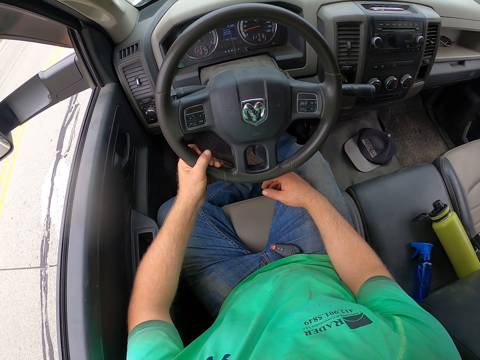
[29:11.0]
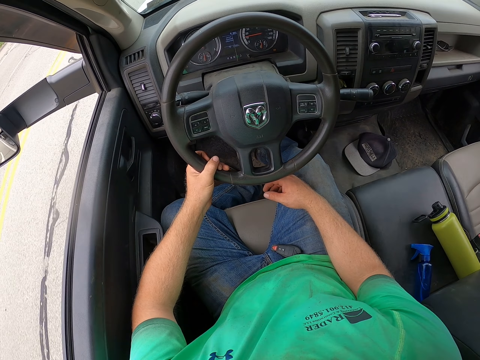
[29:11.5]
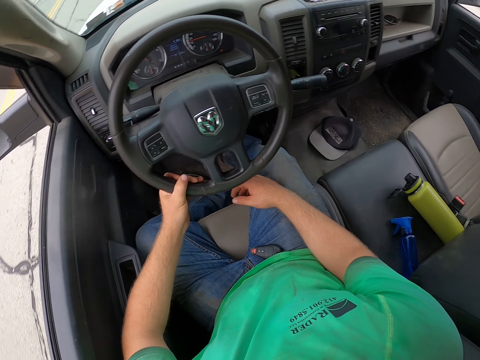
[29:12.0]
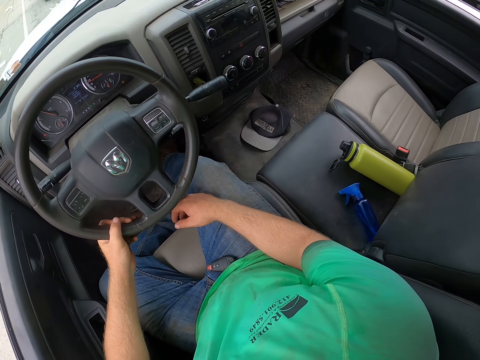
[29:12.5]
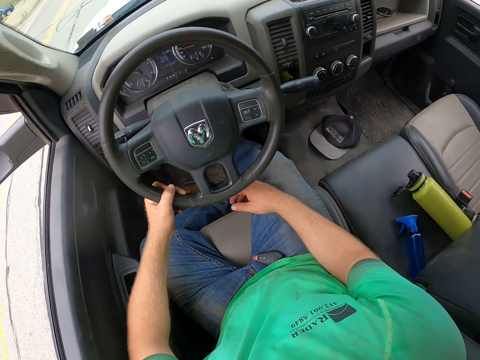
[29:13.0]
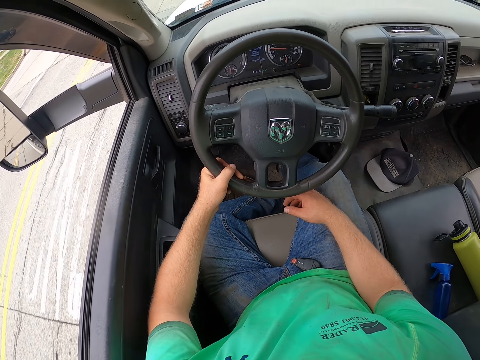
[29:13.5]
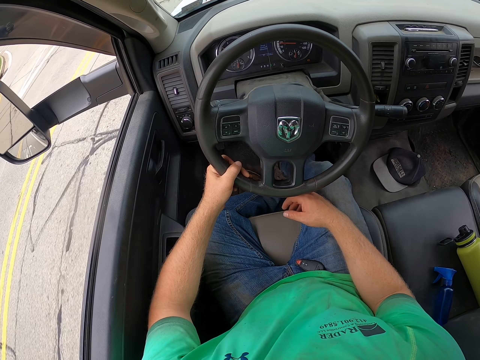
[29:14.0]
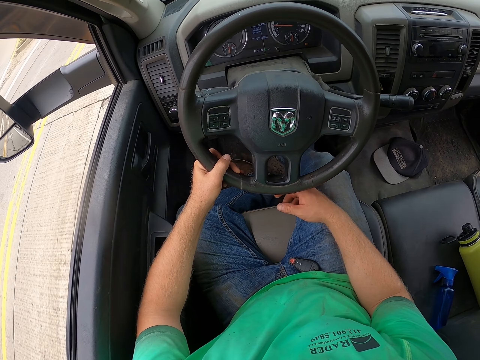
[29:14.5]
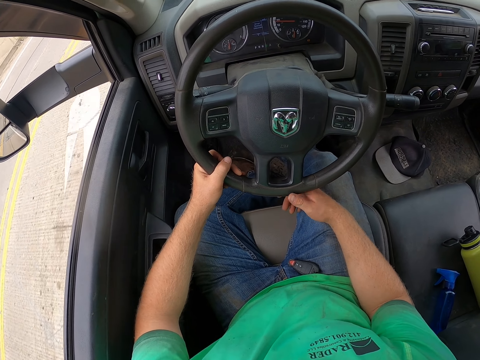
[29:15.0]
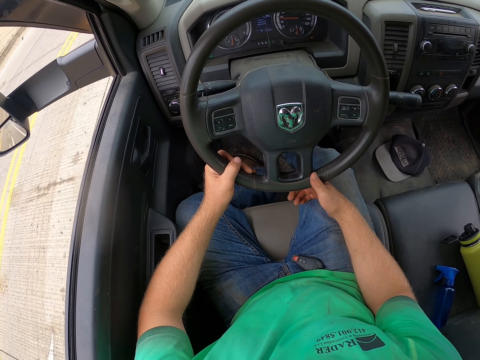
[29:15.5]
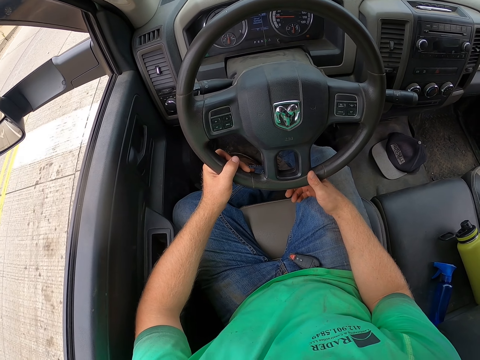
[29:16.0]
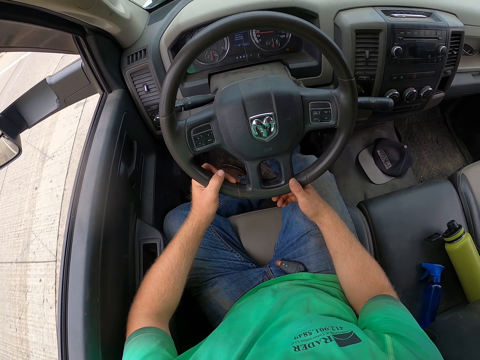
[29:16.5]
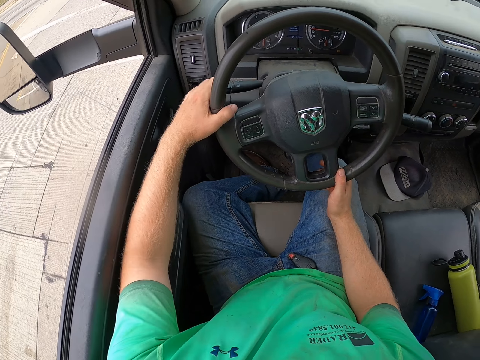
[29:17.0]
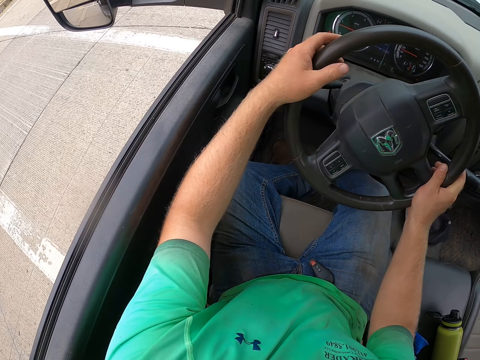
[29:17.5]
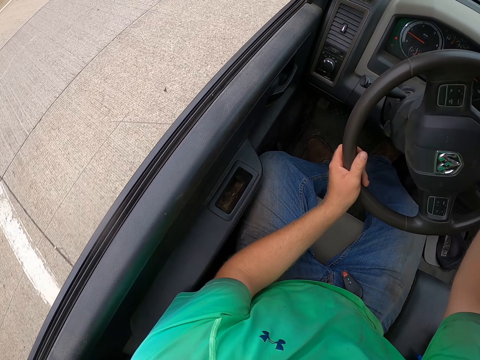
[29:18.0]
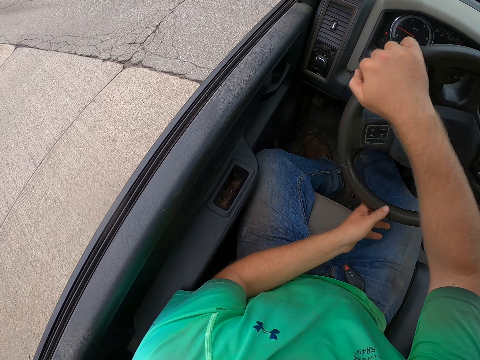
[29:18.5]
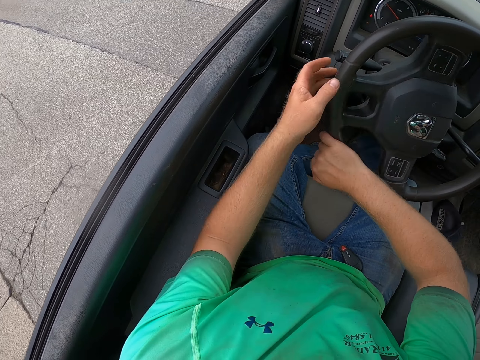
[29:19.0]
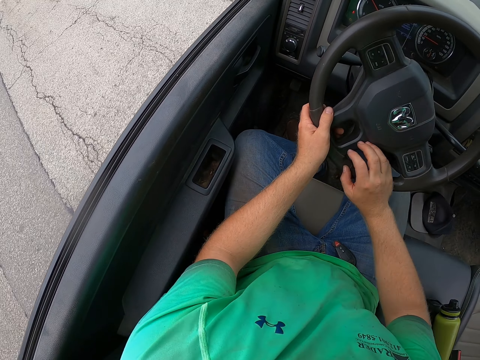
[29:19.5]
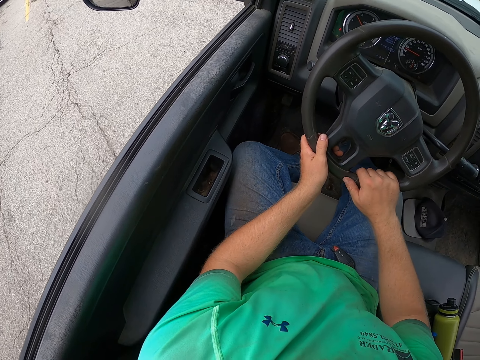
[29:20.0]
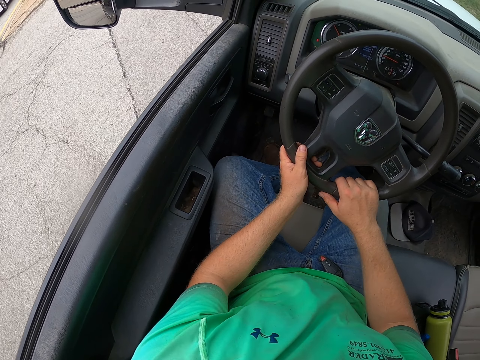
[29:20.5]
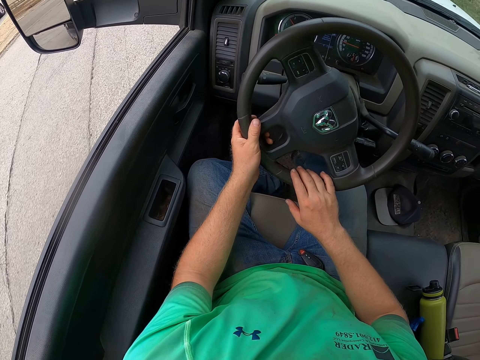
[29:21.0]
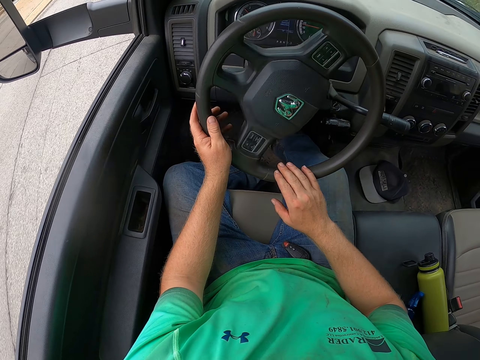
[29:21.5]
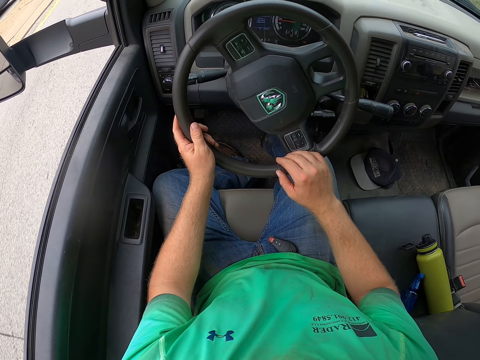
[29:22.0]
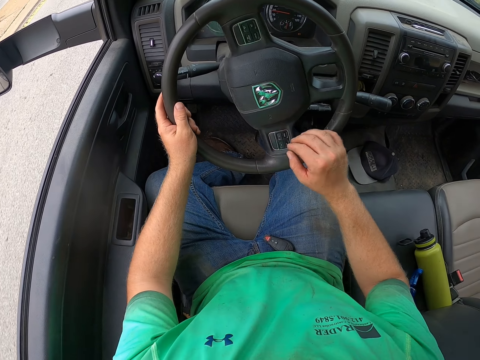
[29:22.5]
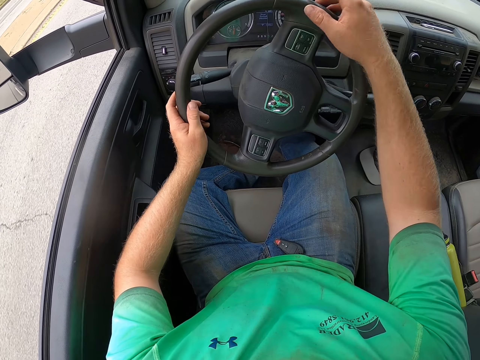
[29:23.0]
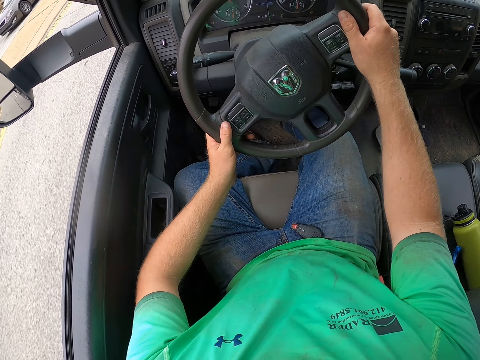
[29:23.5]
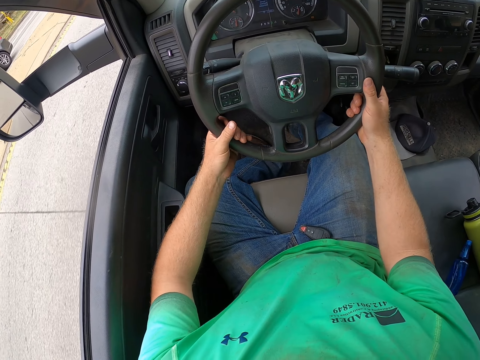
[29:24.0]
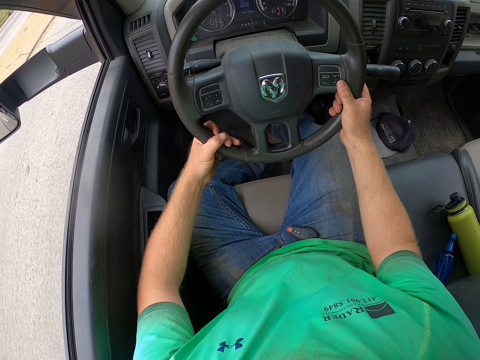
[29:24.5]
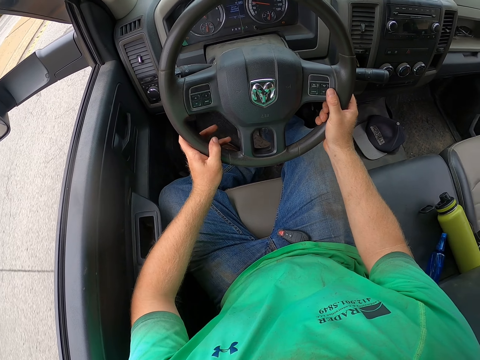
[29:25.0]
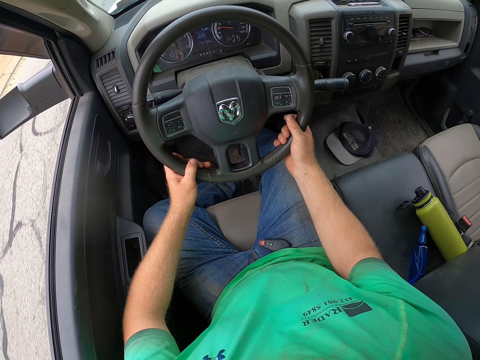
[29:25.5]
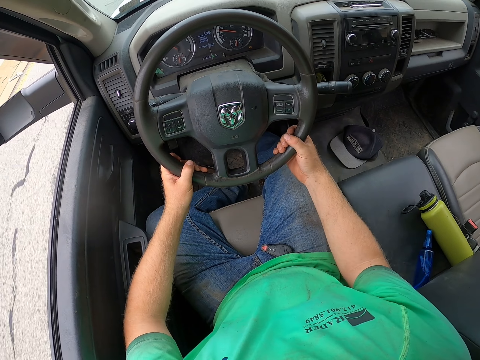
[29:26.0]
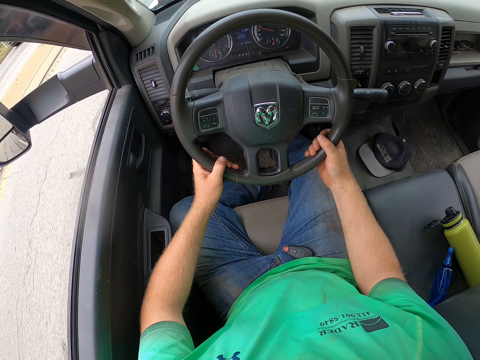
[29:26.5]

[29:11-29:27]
The camera wearer moves the wheel to the left. They move the wheel to the right.

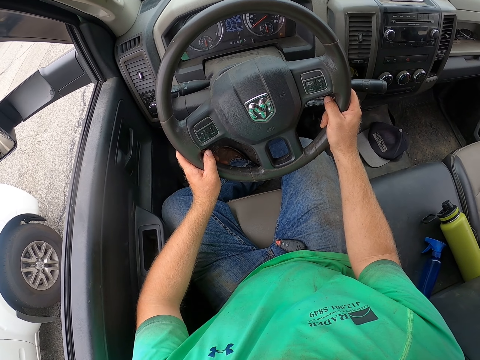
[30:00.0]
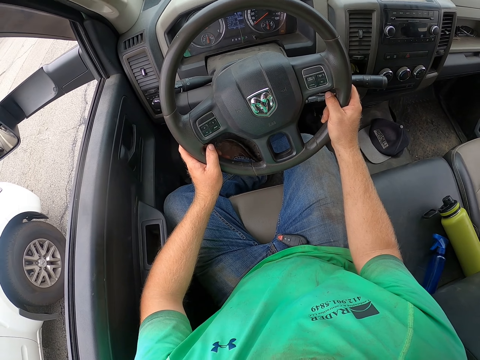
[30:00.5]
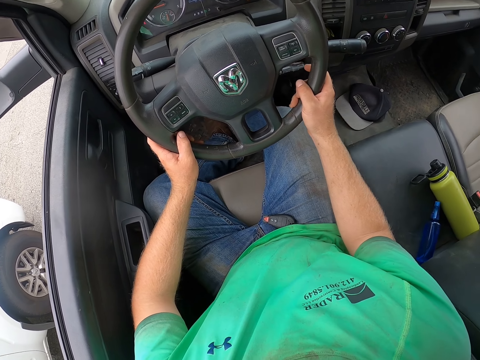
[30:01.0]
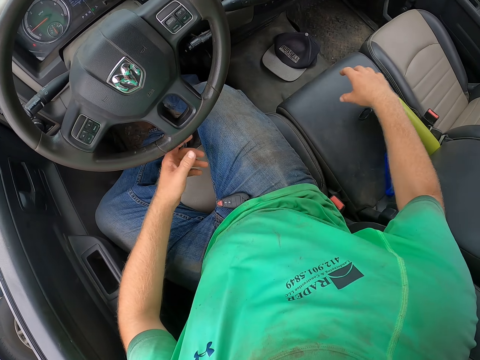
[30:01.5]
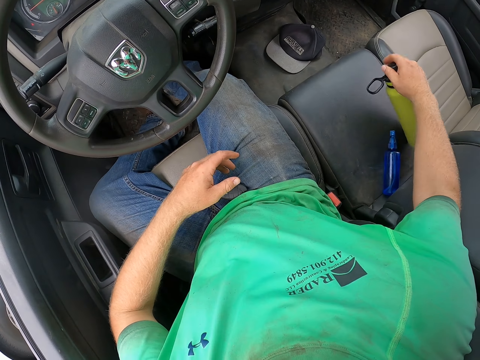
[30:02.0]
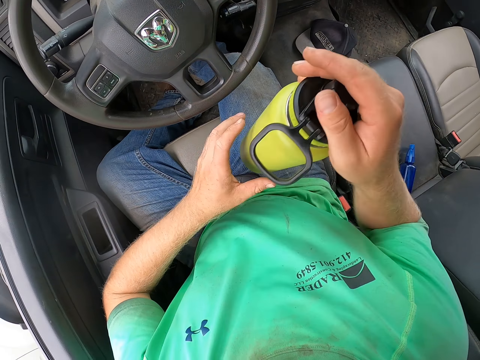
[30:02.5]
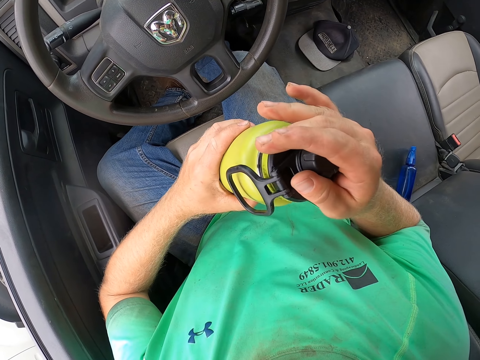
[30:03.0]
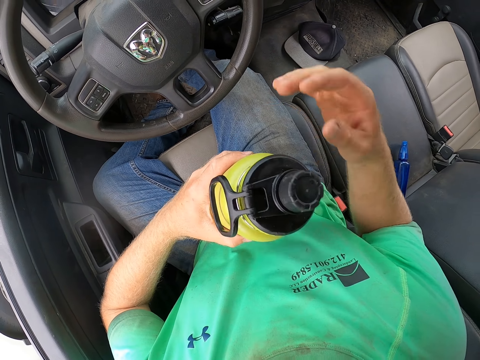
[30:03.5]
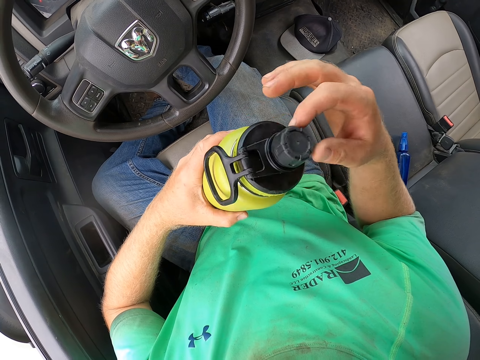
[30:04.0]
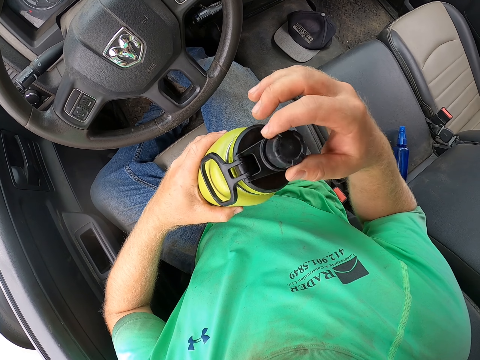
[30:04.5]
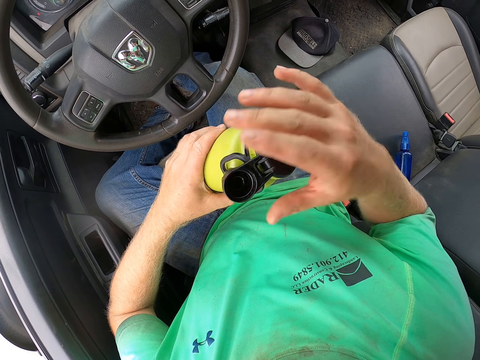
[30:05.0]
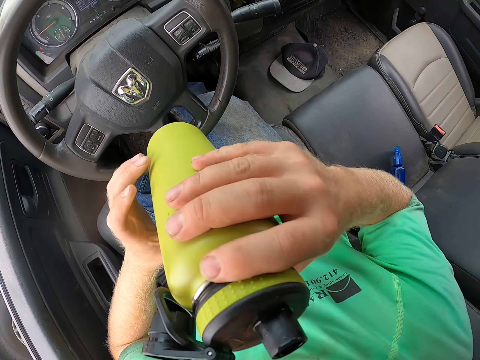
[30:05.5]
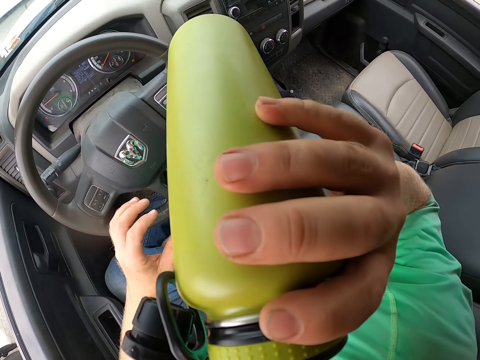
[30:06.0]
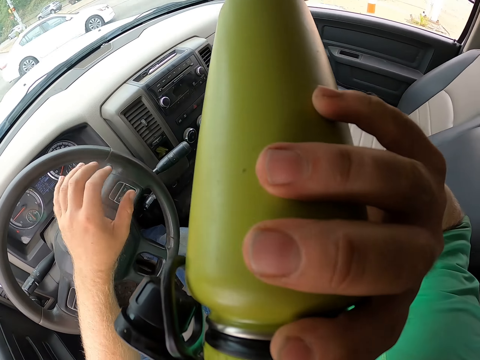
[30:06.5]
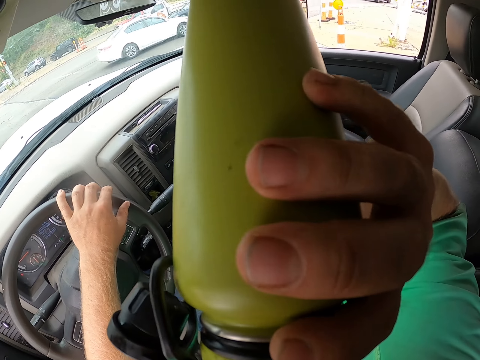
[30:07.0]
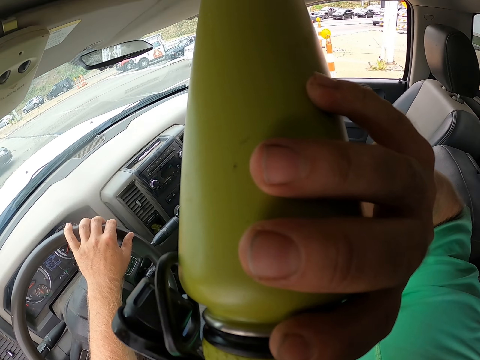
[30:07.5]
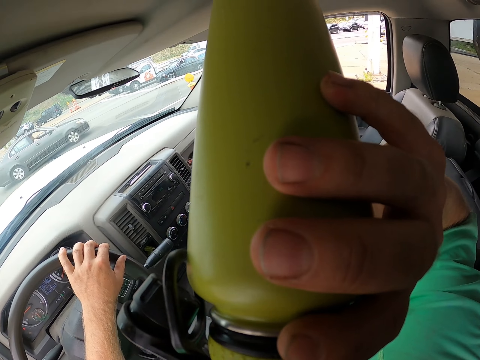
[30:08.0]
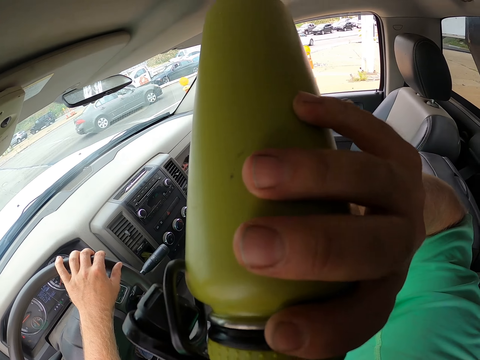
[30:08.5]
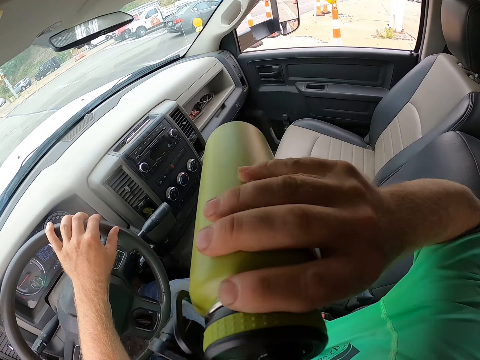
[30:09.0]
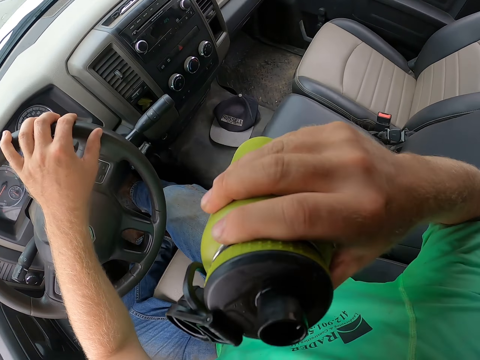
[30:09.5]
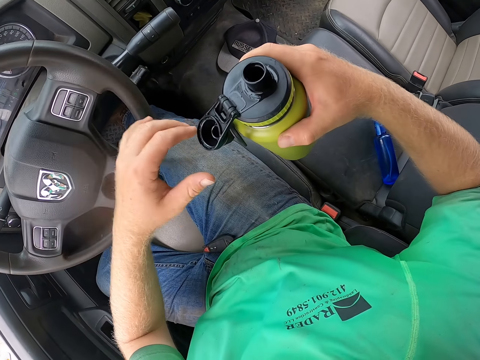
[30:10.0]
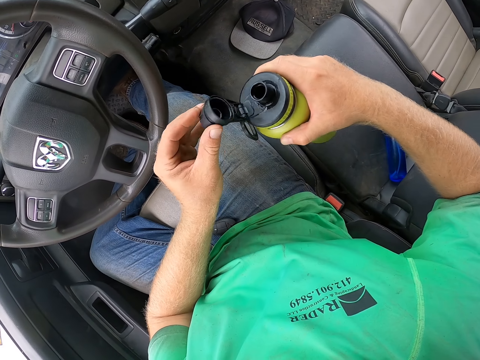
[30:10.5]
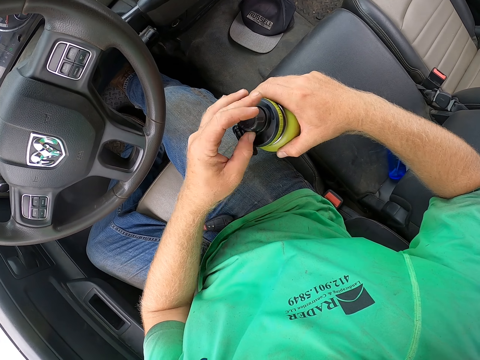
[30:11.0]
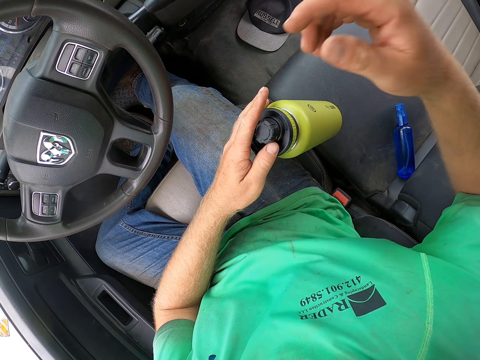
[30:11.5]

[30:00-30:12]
The camera wearer picks up the flask from the chair with his right hand. He opens the flask with his right hand. He drinks water from the flask with his right hand. He holds the steering wheel with his left hand. He closes the flask with his left hand.
